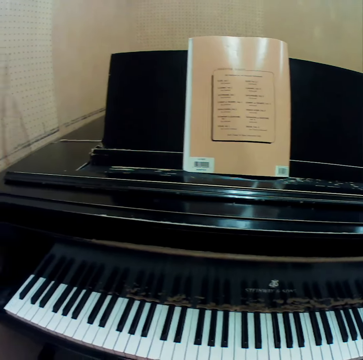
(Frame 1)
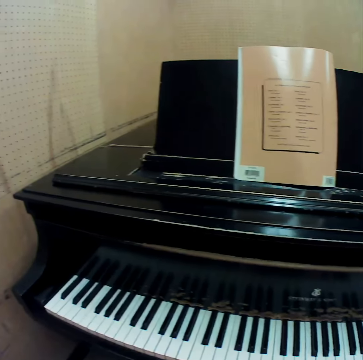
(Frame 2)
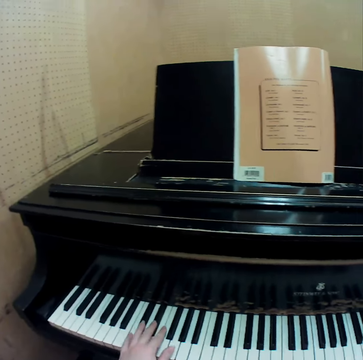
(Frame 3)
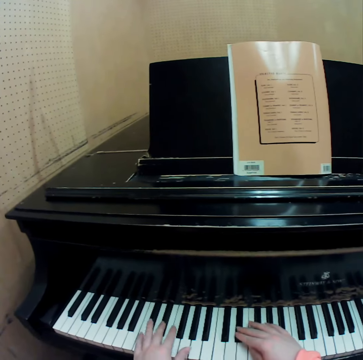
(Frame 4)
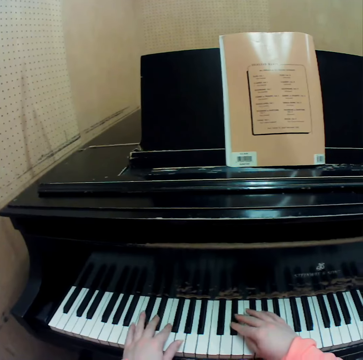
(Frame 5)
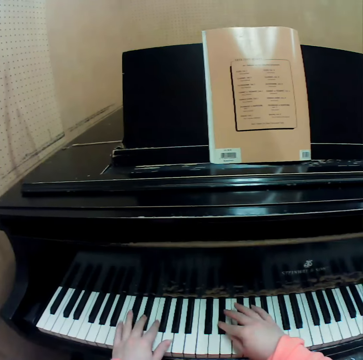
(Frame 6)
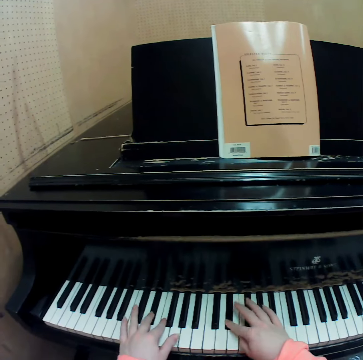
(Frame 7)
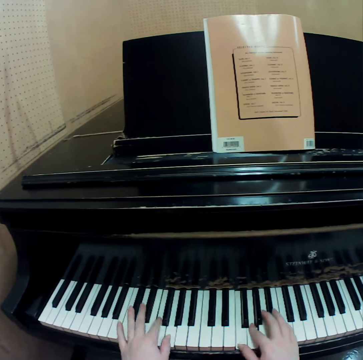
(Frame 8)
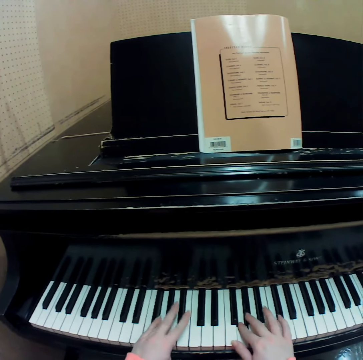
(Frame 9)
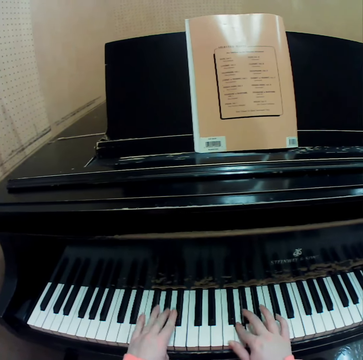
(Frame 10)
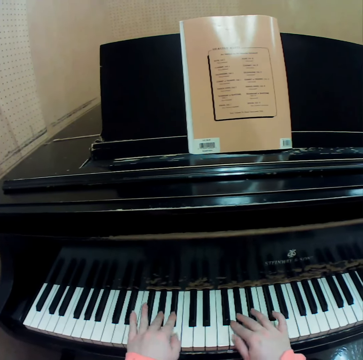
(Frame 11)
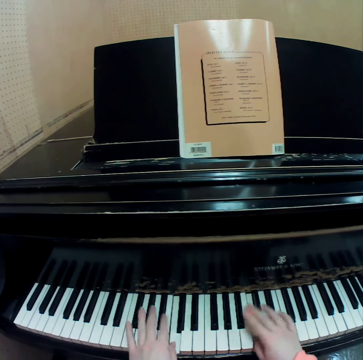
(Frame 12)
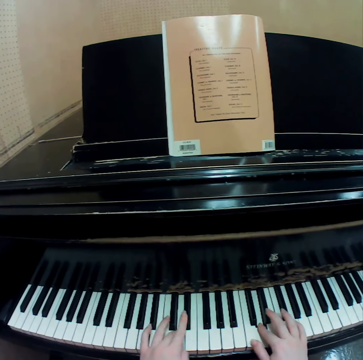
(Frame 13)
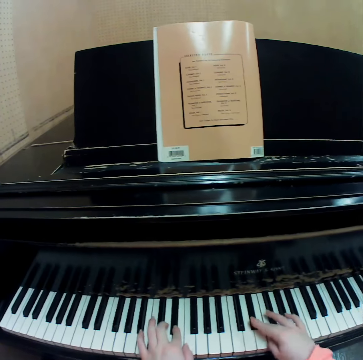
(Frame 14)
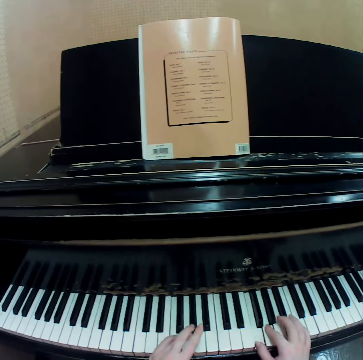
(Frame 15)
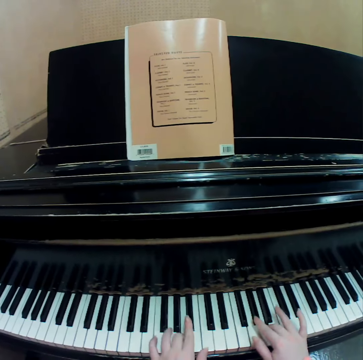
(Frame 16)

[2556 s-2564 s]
The camera wearer plays the piano with both her hands.

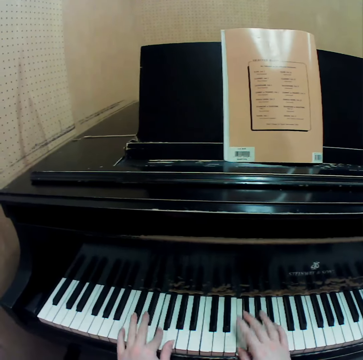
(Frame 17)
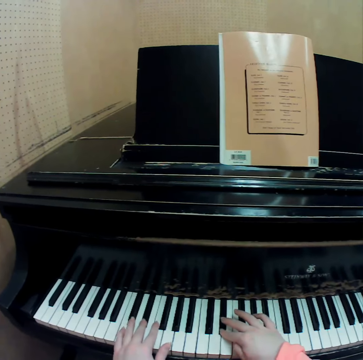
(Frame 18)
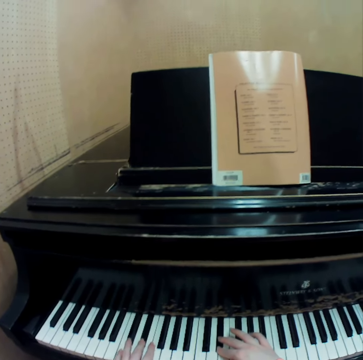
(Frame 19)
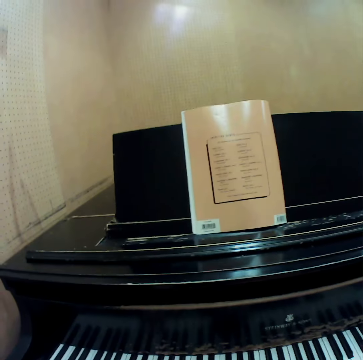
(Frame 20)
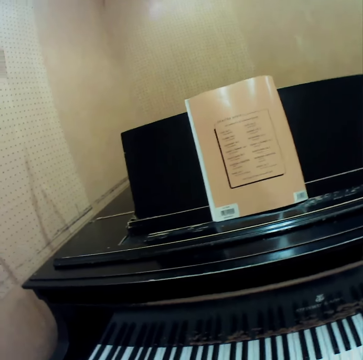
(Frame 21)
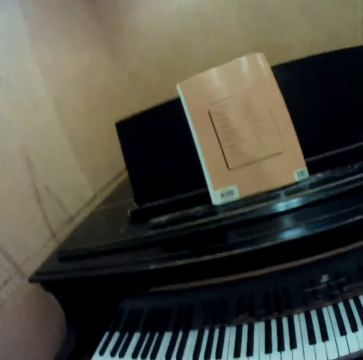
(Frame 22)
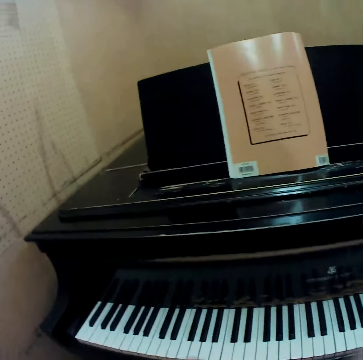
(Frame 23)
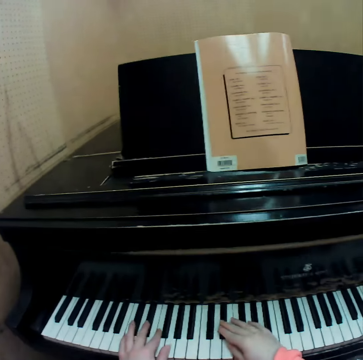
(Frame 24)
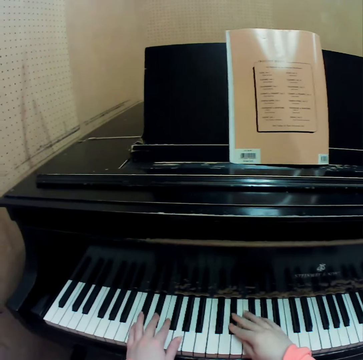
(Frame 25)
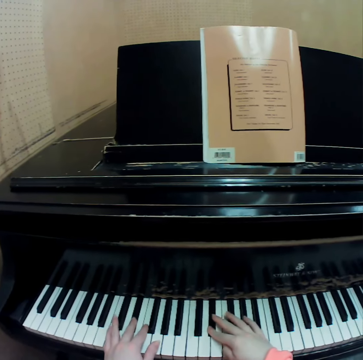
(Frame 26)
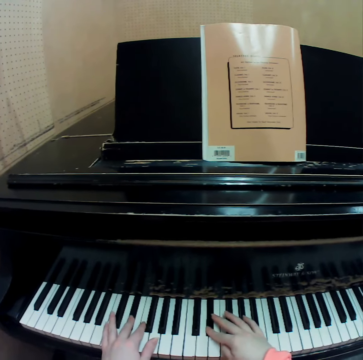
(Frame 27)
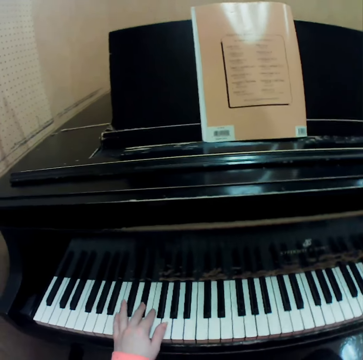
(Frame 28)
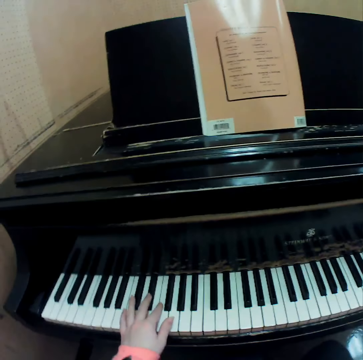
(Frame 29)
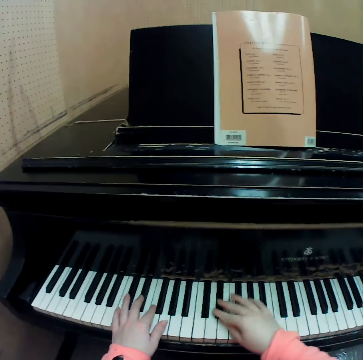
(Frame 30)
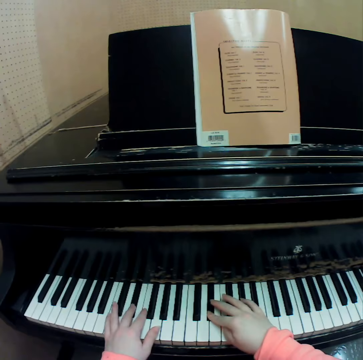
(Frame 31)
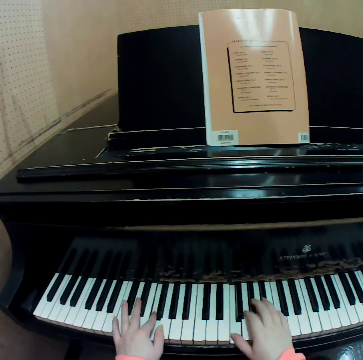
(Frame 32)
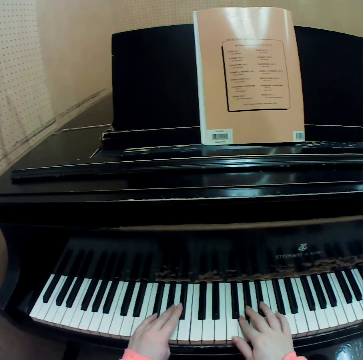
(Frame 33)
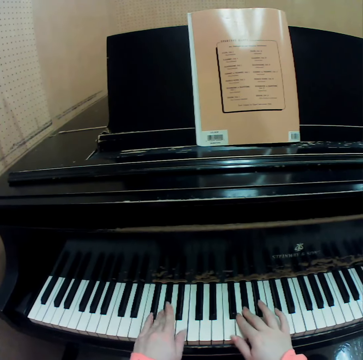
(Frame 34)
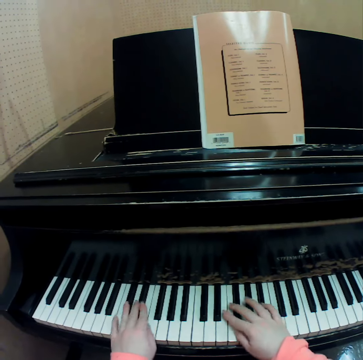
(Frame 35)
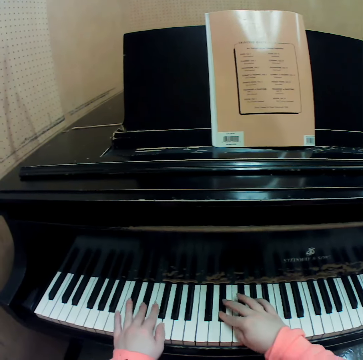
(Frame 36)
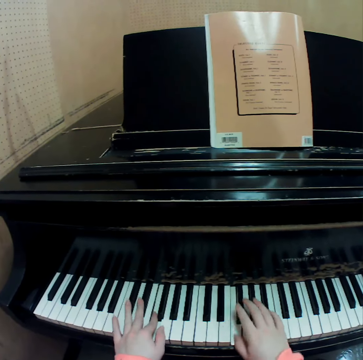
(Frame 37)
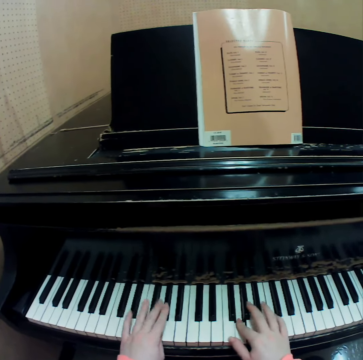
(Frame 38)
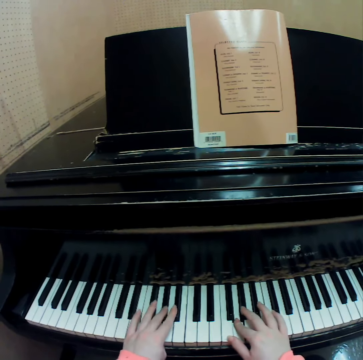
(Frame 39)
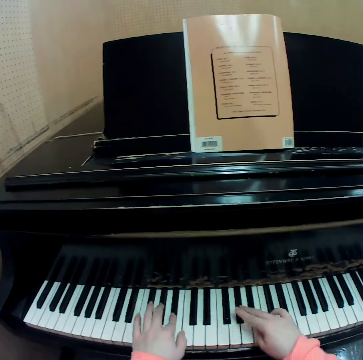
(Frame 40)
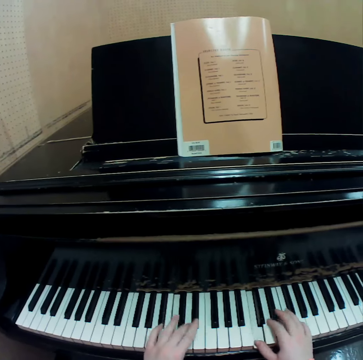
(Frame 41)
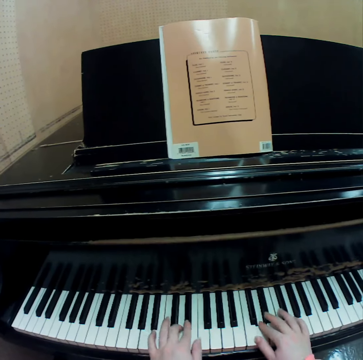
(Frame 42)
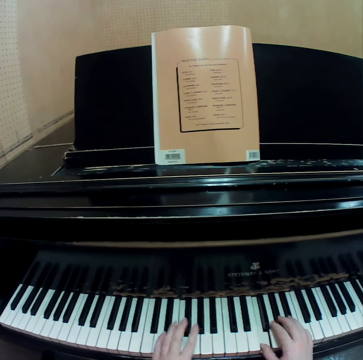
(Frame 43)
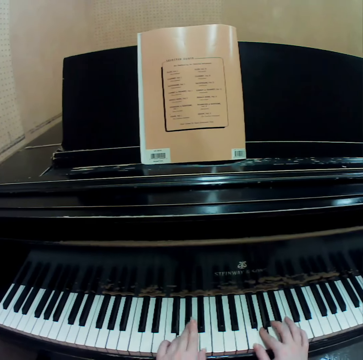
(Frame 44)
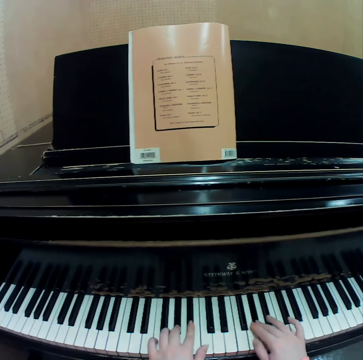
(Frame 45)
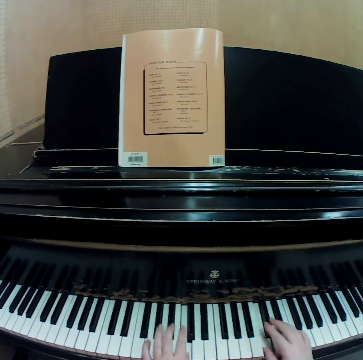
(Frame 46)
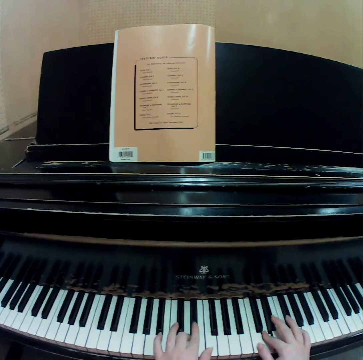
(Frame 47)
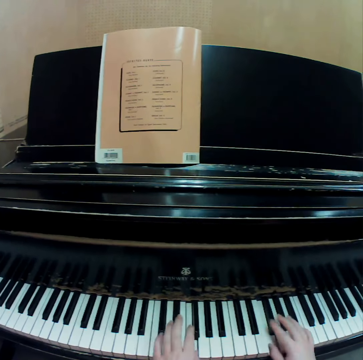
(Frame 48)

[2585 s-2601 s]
The camera wearer stares at the book. She plays the piano with both her hands. She touches her face with her right hand. She stares at the piano. She plays the piano with both her hands.

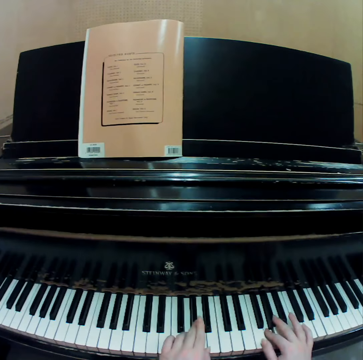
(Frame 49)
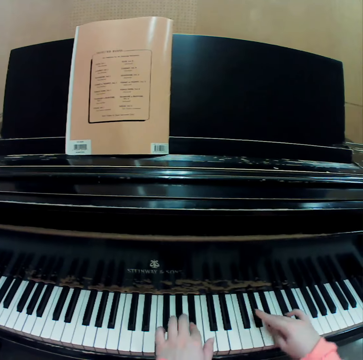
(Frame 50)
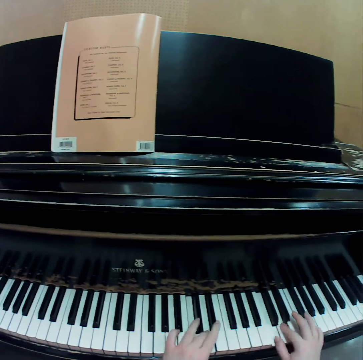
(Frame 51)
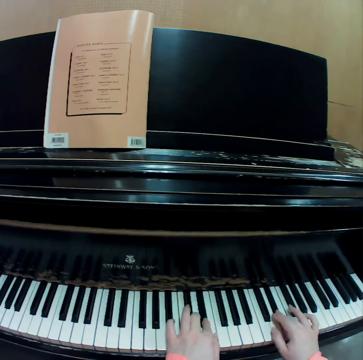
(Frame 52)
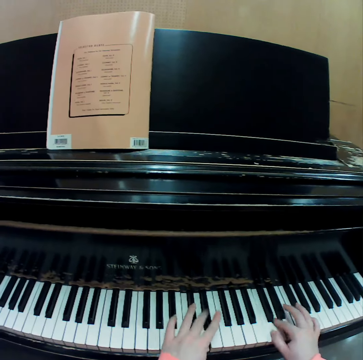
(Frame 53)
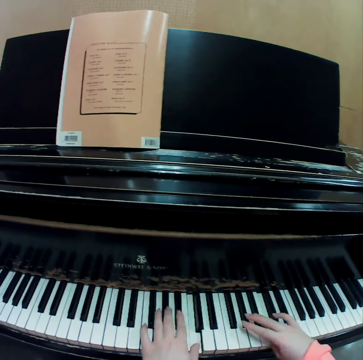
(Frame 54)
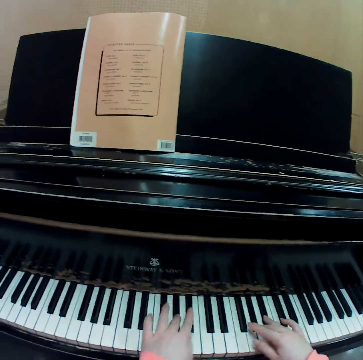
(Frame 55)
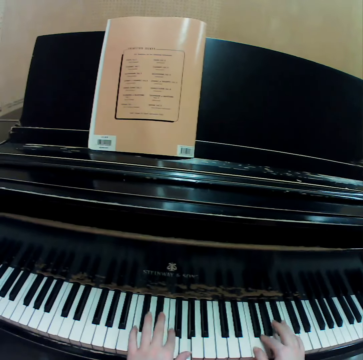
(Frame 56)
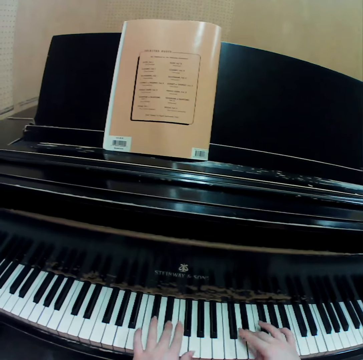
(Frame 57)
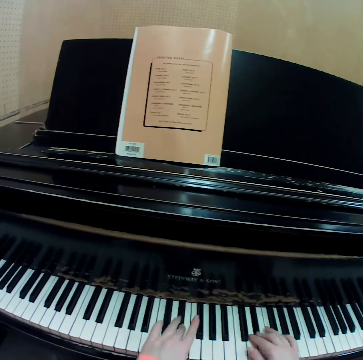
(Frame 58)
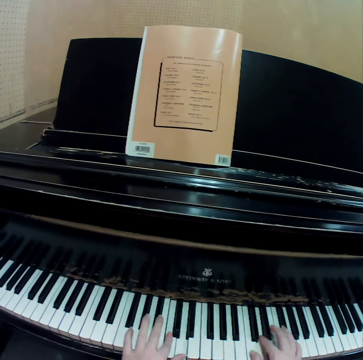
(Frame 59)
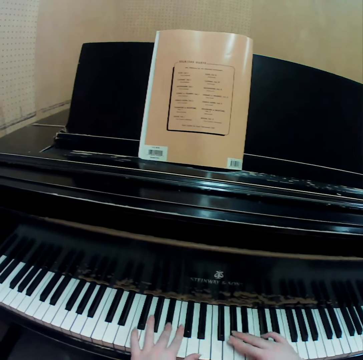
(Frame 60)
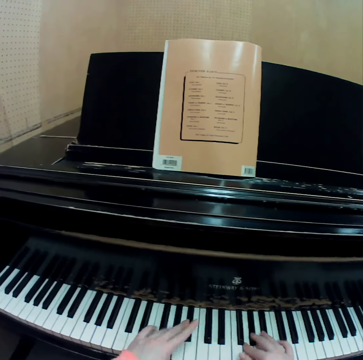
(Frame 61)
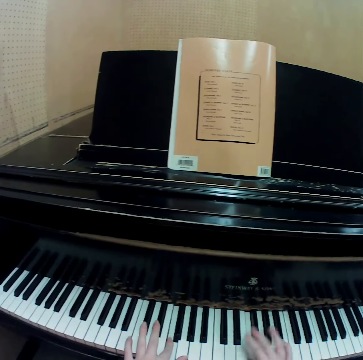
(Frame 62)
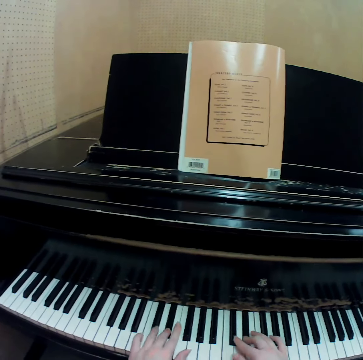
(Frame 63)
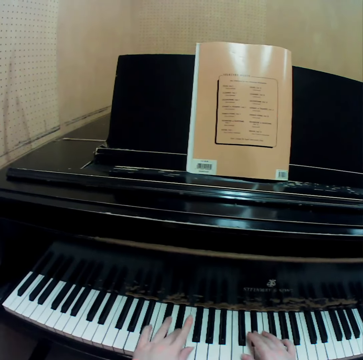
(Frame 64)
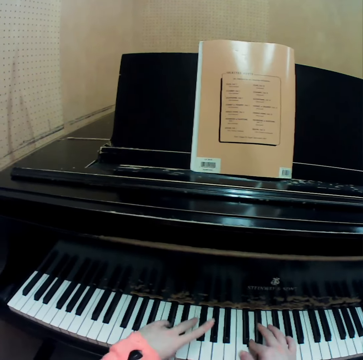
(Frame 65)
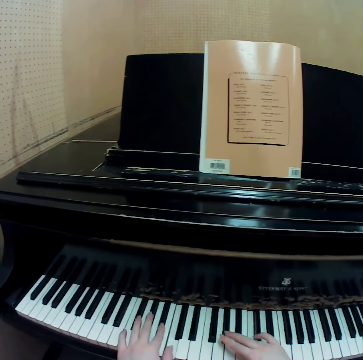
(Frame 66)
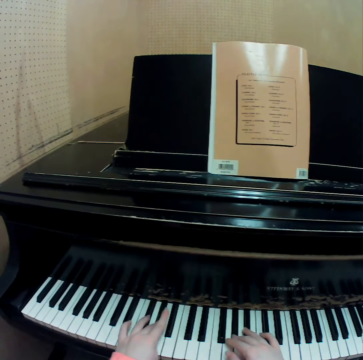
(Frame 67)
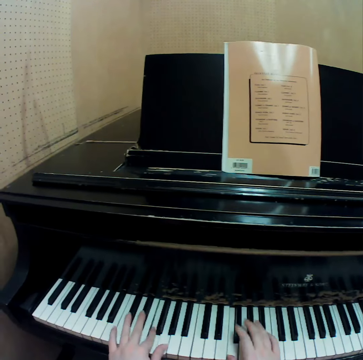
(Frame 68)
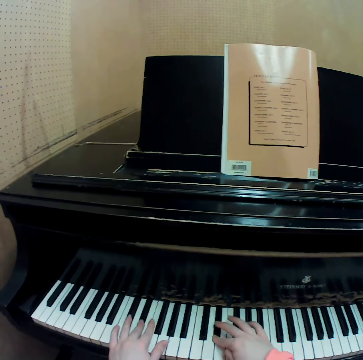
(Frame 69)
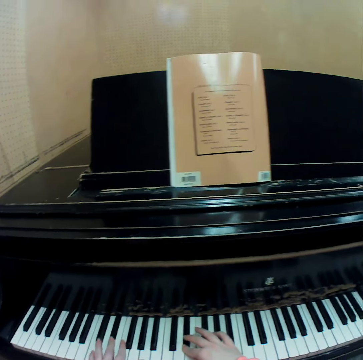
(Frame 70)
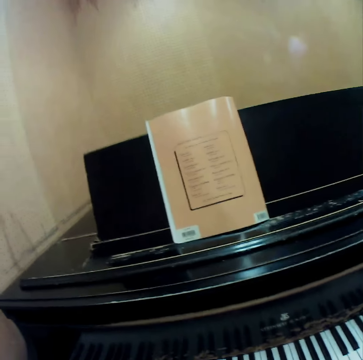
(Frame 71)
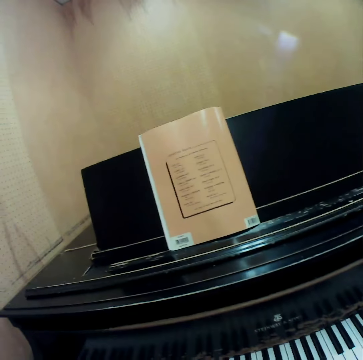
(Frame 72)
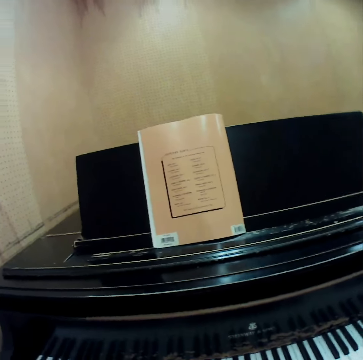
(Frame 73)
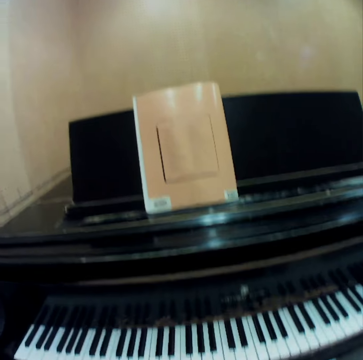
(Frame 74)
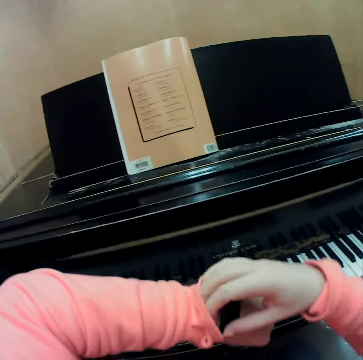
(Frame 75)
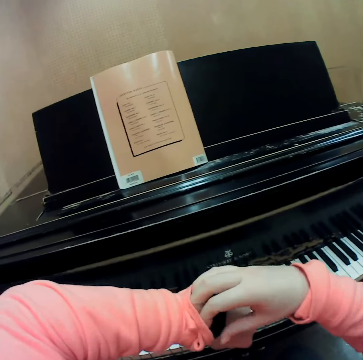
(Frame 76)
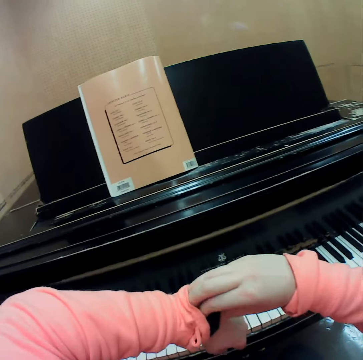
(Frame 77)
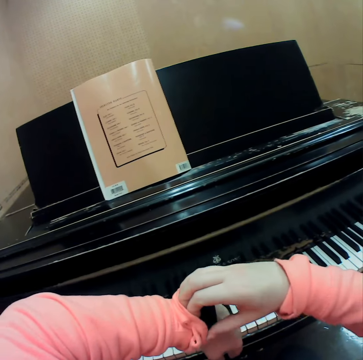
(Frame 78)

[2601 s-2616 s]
The camera wearer stares at the book. She adjusts her wristwatch with her right hand. She presses a button on the wristwatch.
